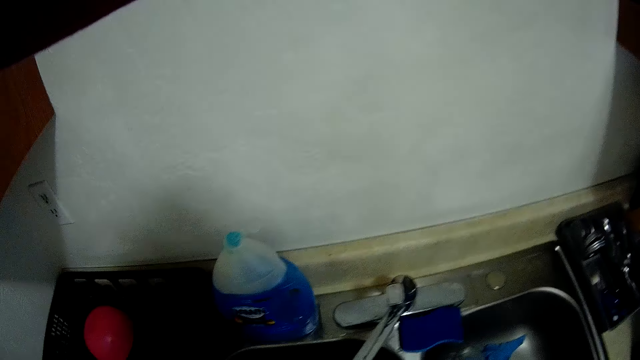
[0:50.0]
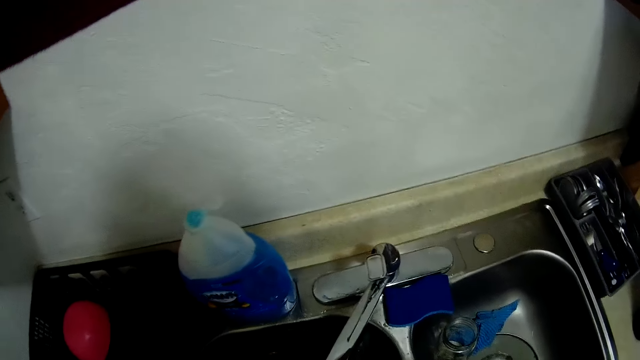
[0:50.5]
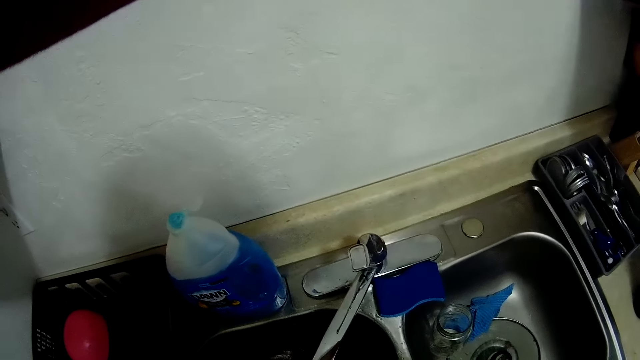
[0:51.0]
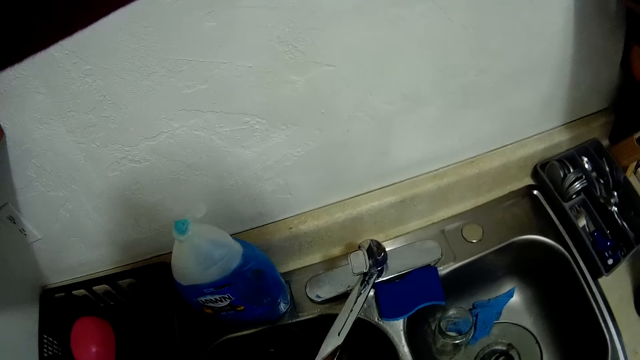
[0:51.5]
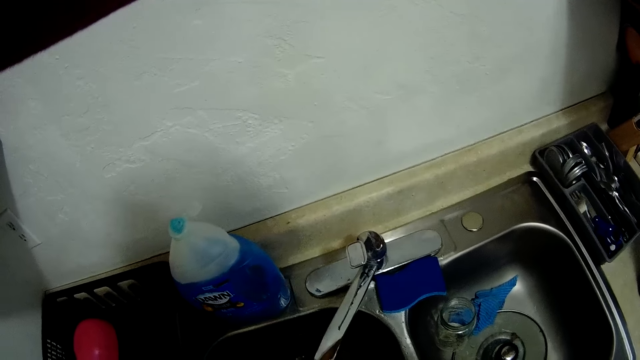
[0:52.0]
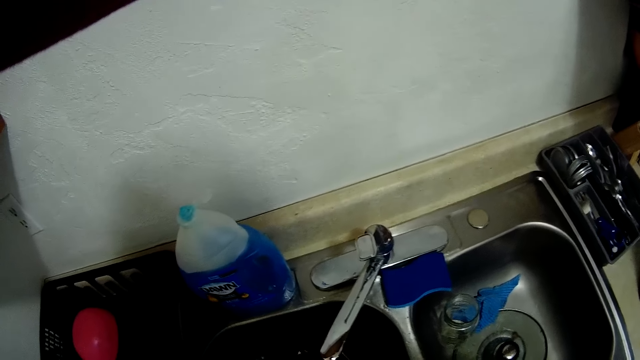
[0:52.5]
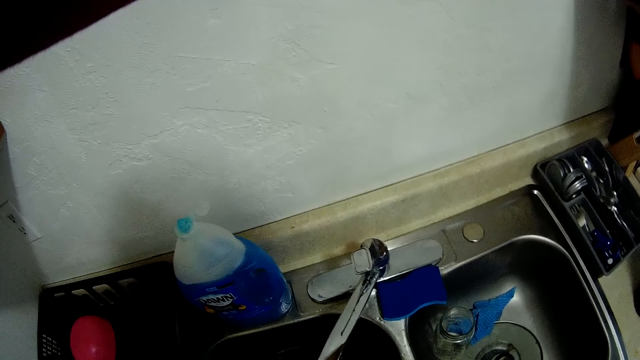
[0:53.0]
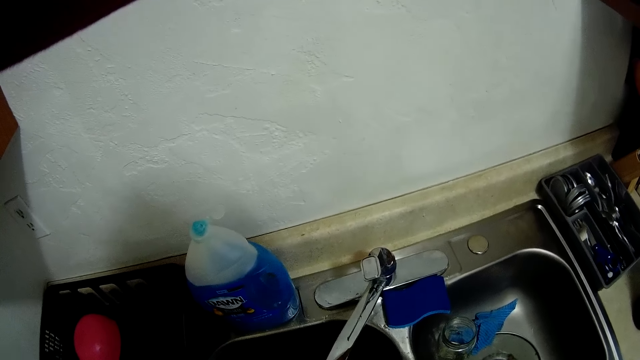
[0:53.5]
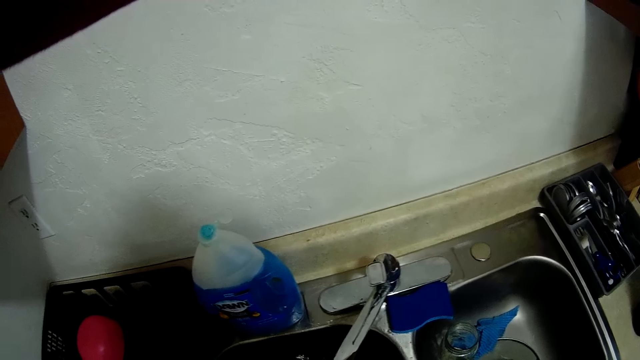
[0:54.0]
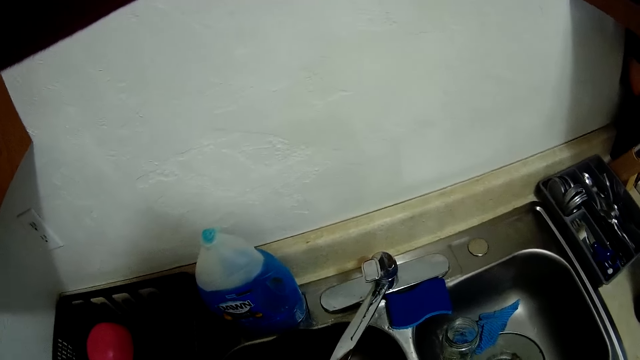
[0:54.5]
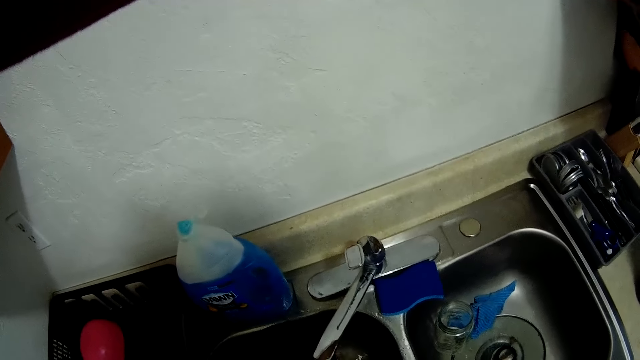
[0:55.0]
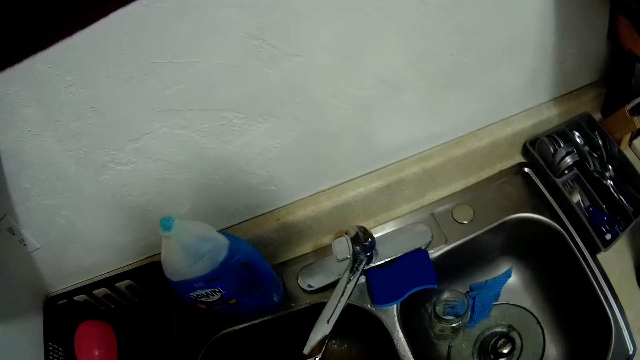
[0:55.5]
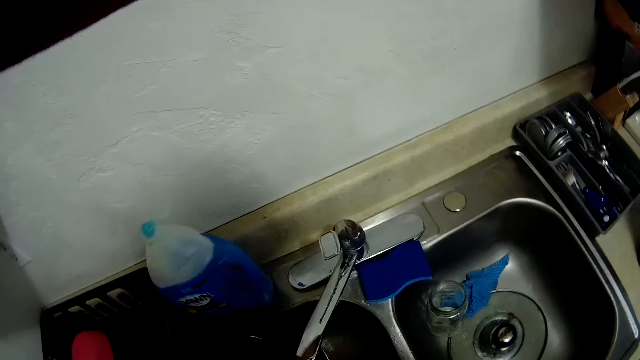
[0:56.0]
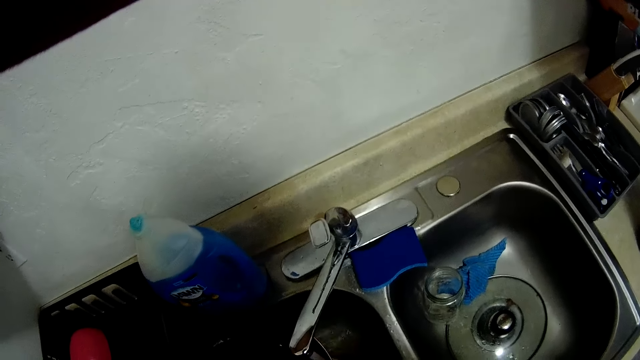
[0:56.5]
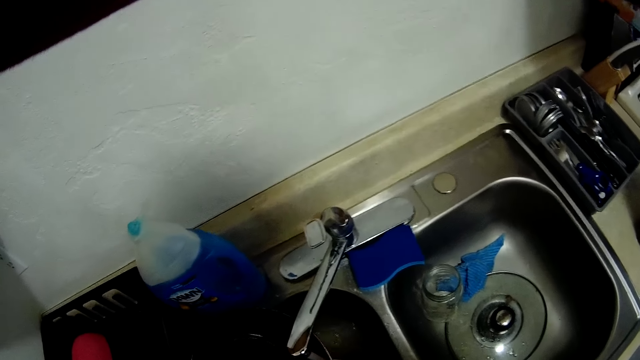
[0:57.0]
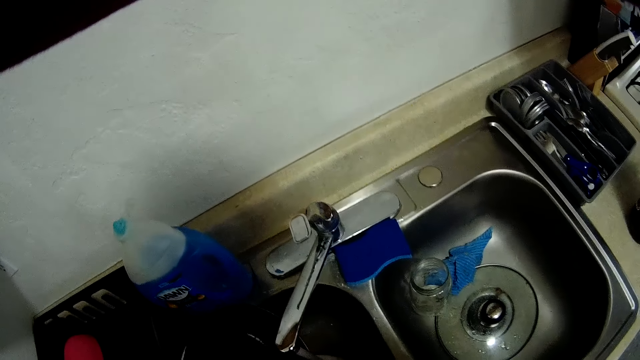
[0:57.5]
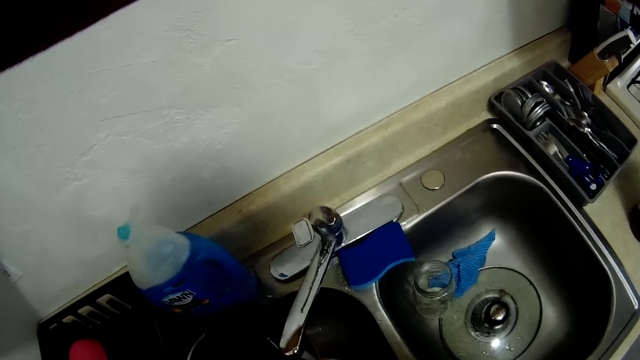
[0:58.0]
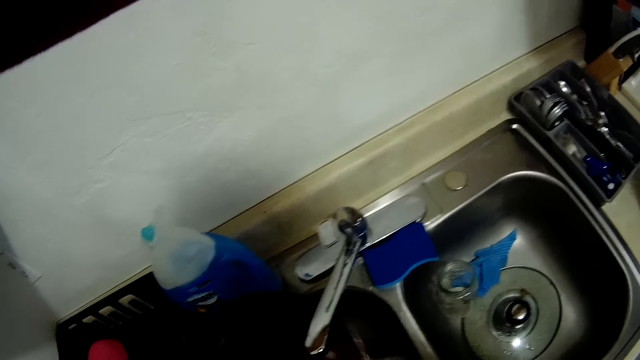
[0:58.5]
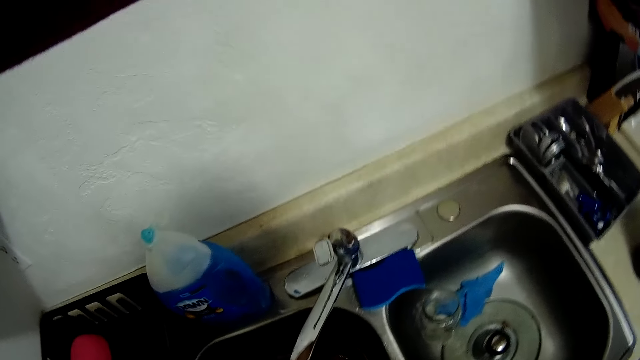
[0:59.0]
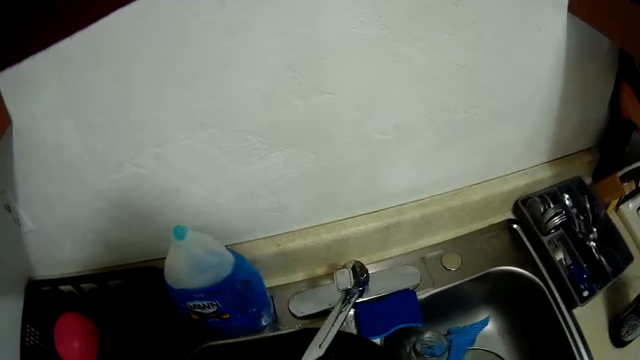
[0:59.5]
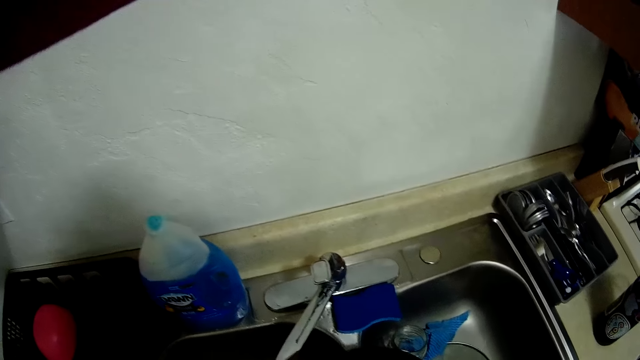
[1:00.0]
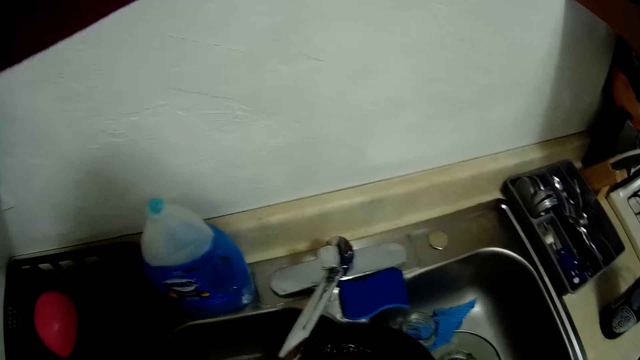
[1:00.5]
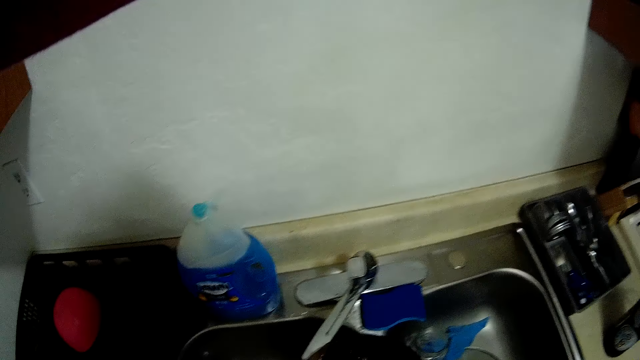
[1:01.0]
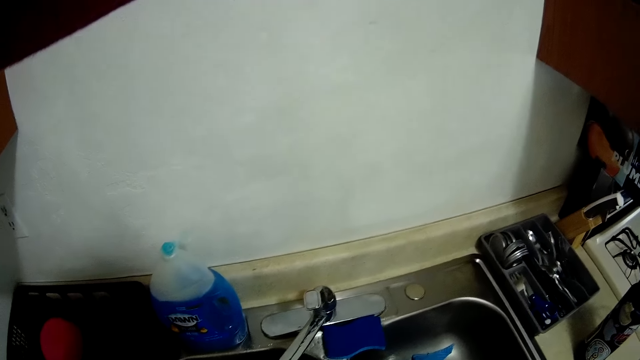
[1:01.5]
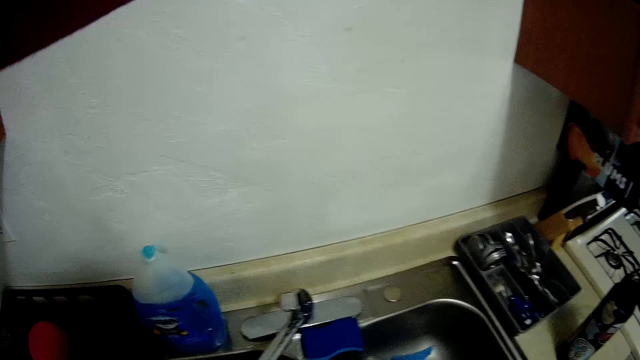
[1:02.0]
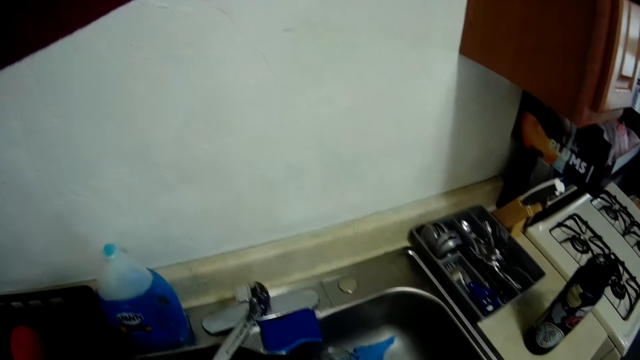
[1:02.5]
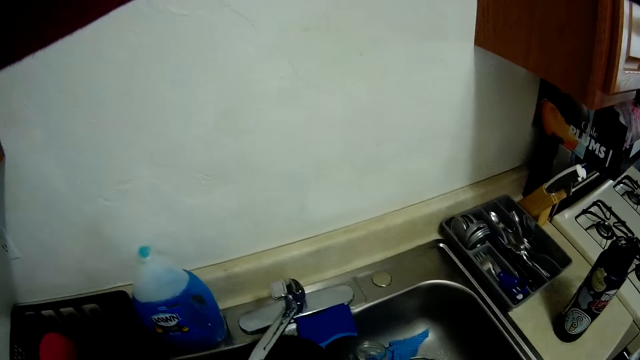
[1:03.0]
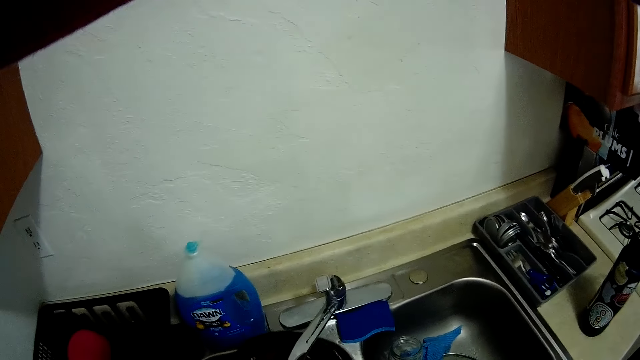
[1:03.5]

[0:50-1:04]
The camera wearer washes a frying pan with water from a tap with both hands. He drops the frying pan on a countertop.

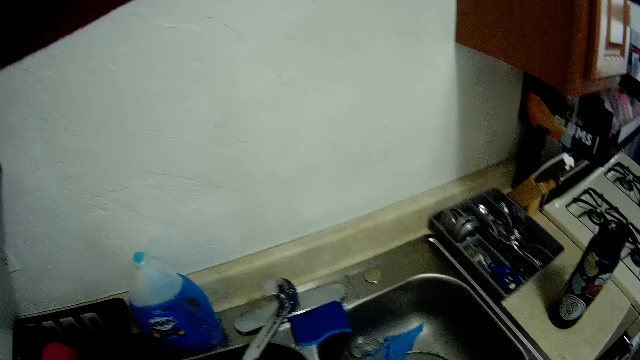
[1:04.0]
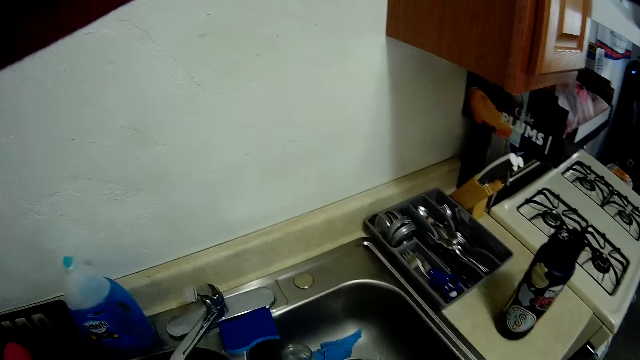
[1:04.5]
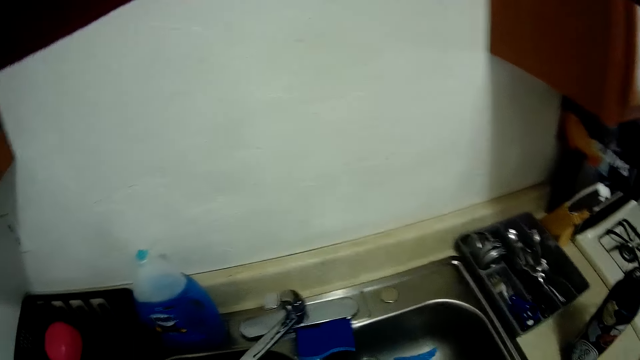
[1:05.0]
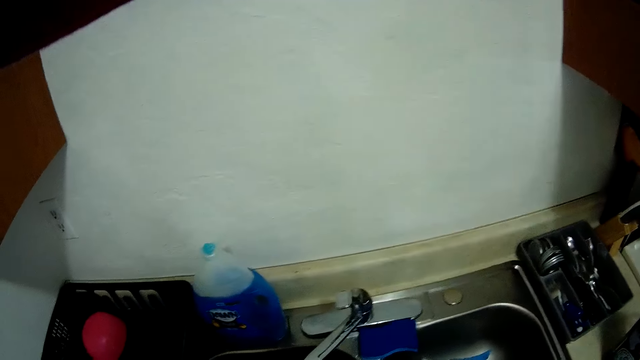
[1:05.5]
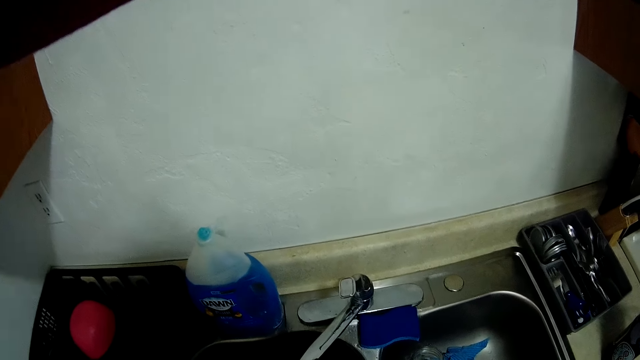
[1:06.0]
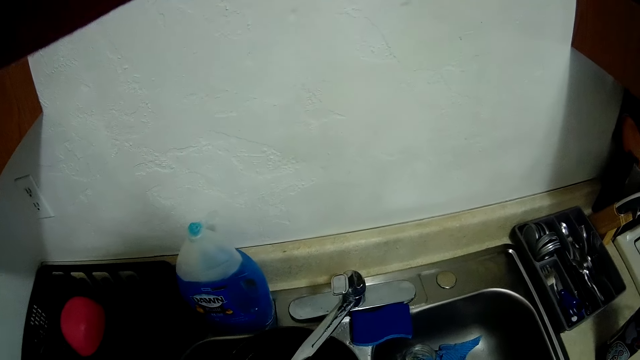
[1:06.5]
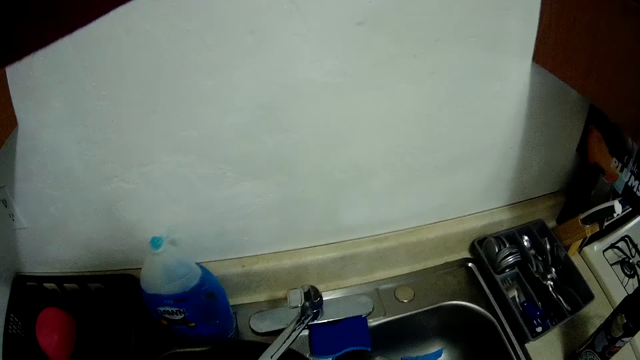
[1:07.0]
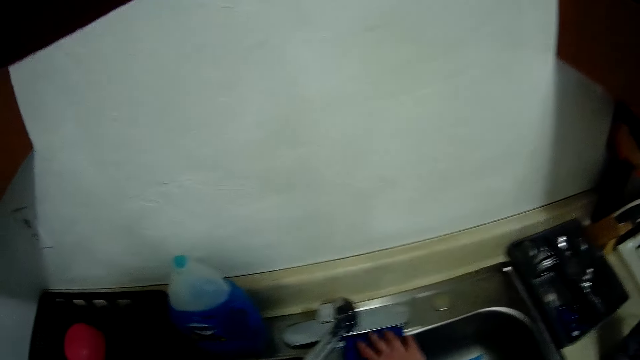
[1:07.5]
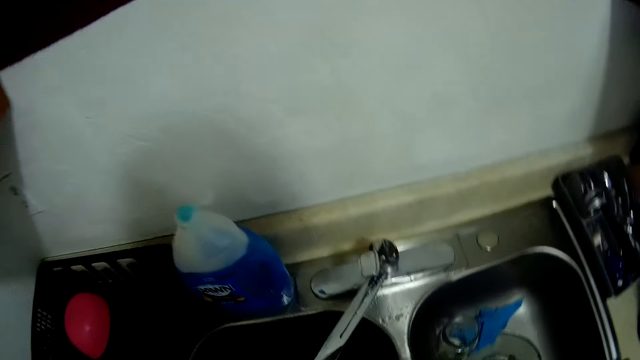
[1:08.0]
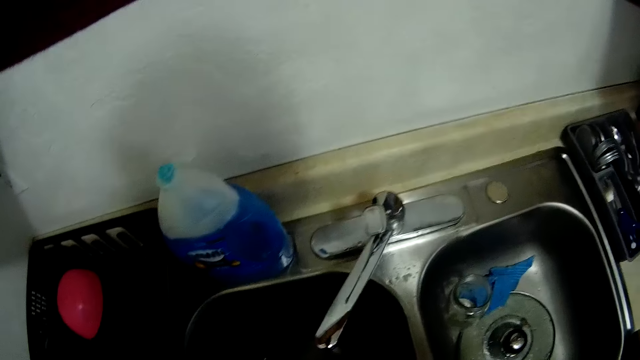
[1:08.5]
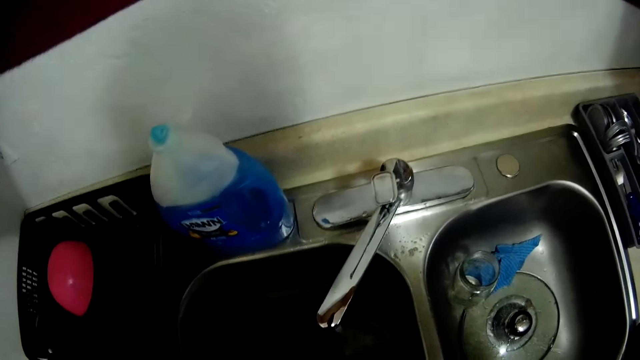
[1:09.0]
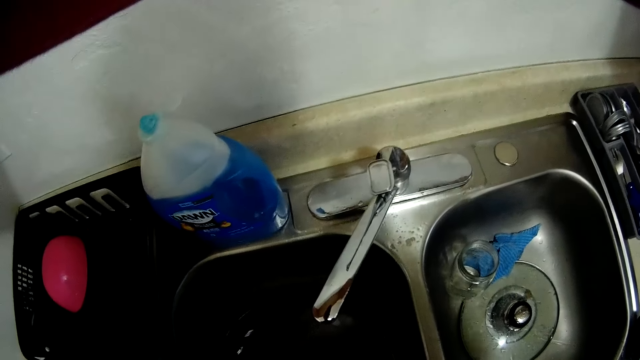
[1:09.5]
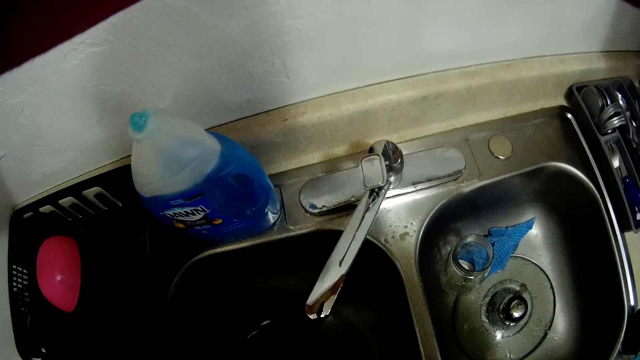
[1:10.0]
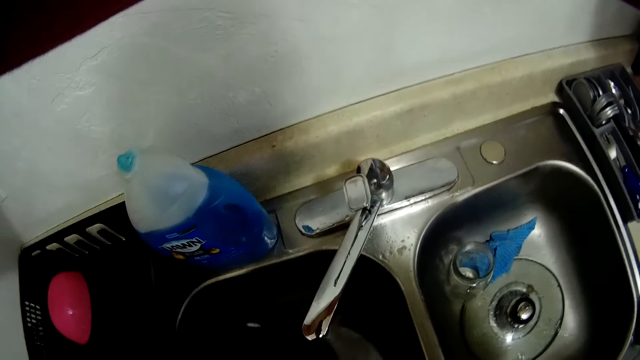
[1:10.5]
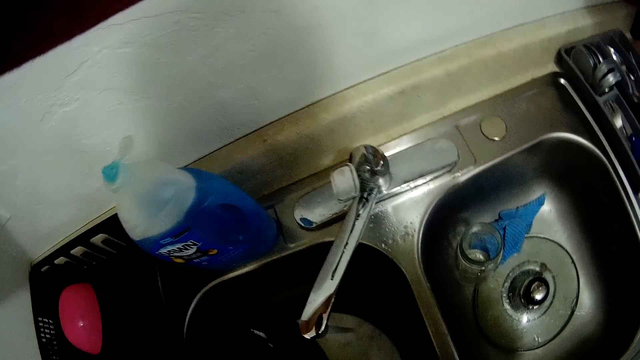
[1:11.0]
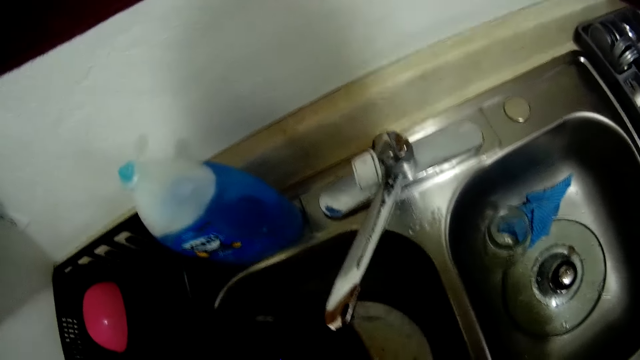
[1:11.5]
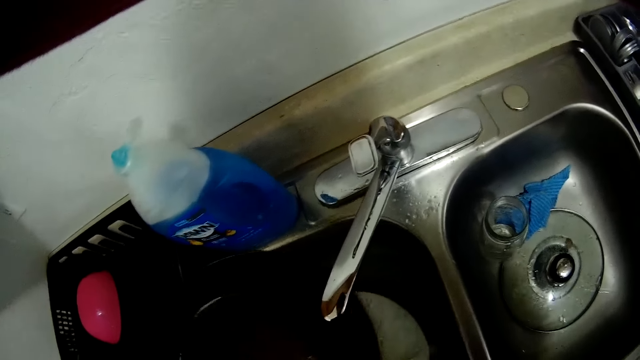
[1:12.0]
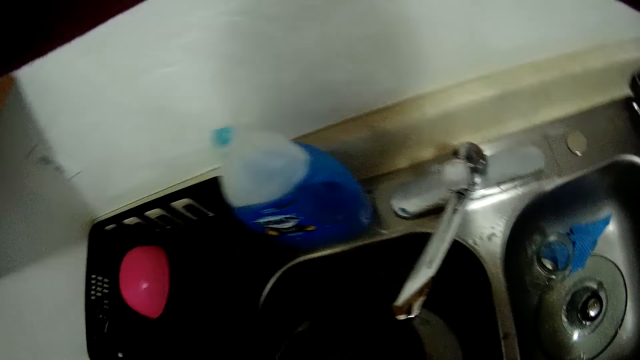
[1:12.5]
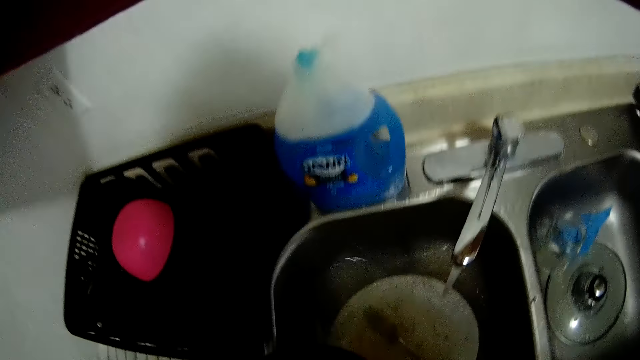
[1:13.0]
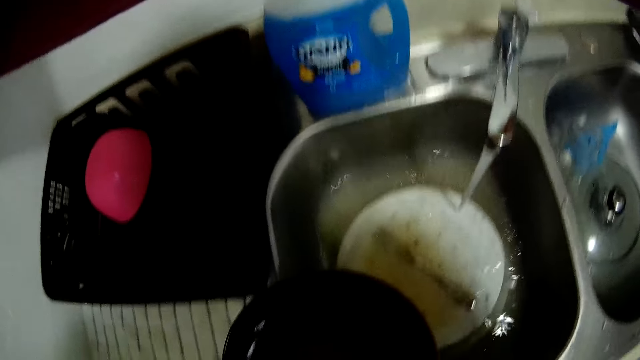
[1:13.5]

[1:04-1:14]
The camera wearer picks up a sponge on the countertop with his right hand. He washes the frying pan with the sponge in his right hand.
